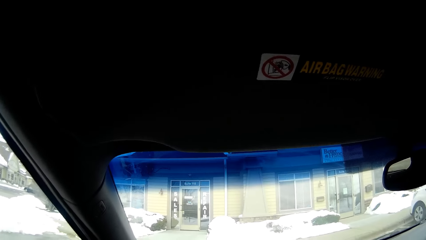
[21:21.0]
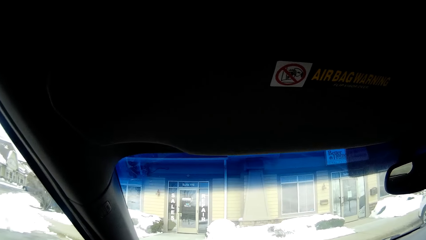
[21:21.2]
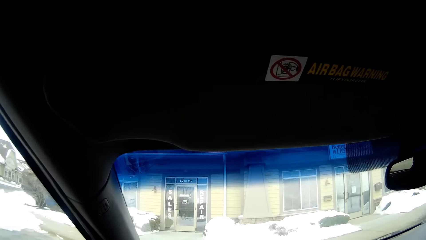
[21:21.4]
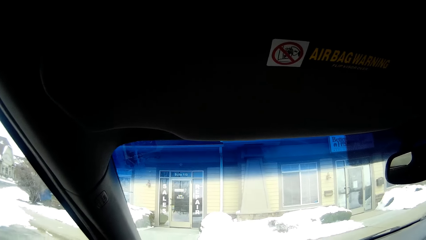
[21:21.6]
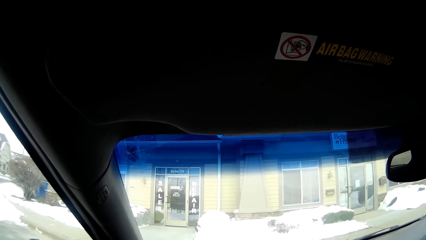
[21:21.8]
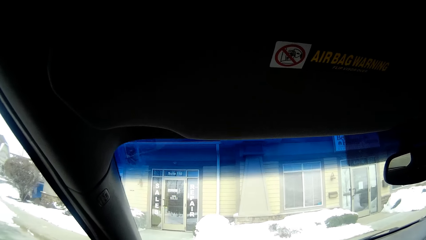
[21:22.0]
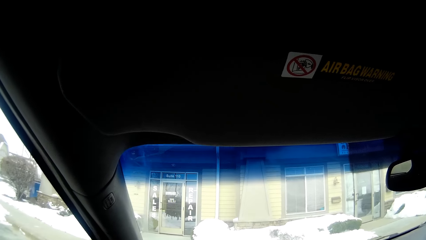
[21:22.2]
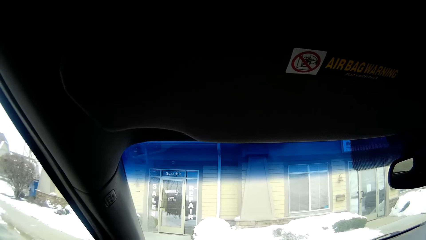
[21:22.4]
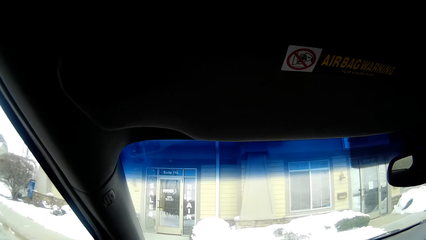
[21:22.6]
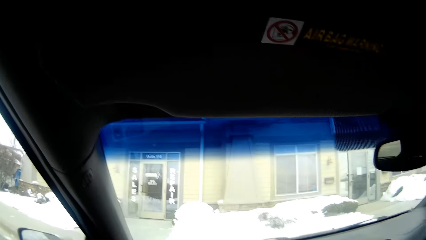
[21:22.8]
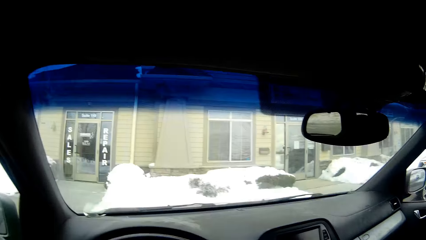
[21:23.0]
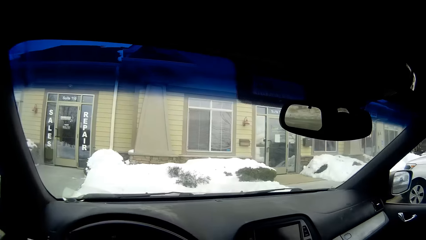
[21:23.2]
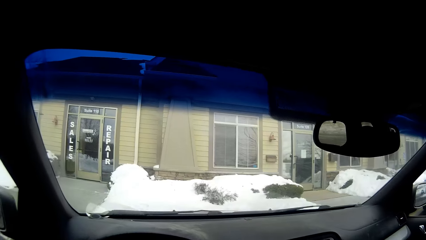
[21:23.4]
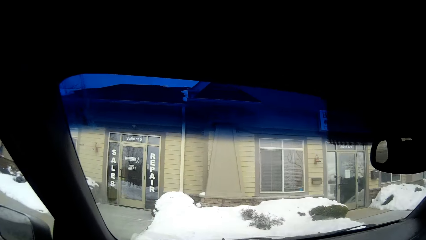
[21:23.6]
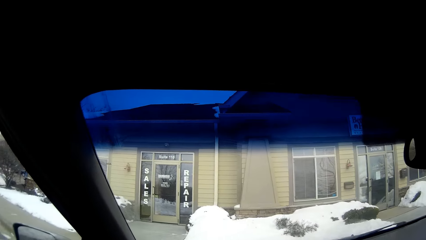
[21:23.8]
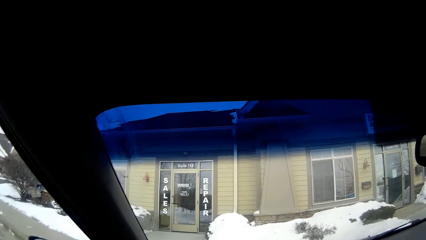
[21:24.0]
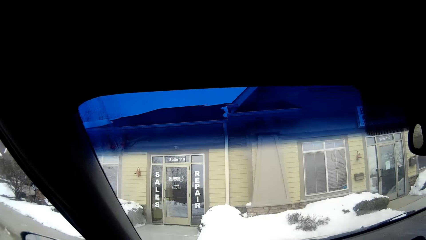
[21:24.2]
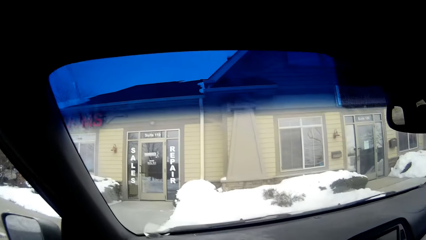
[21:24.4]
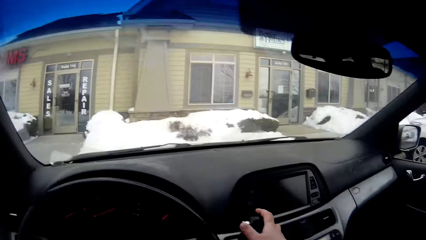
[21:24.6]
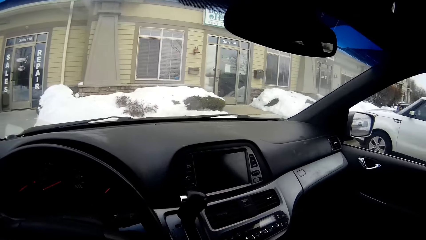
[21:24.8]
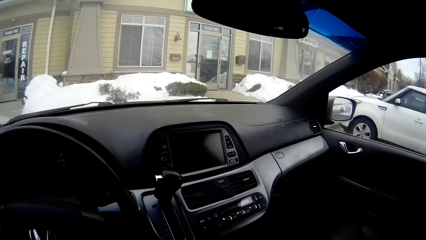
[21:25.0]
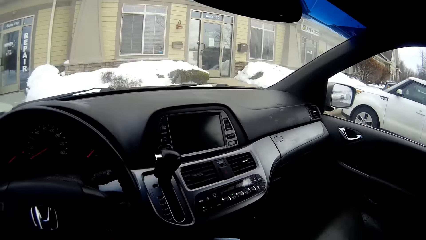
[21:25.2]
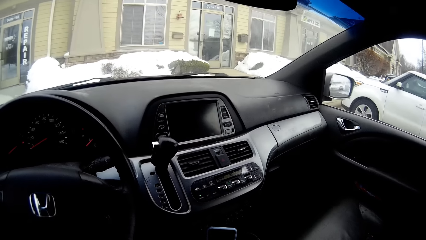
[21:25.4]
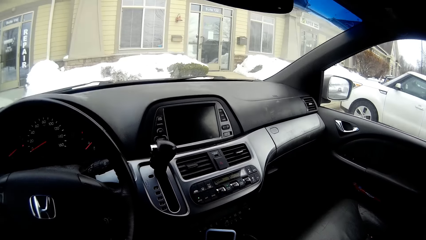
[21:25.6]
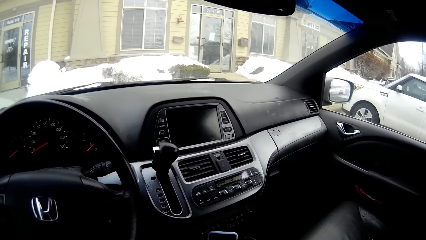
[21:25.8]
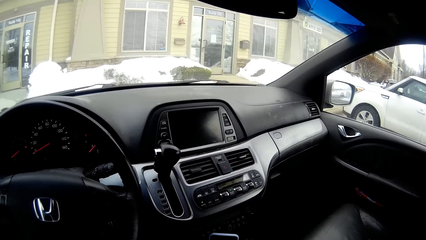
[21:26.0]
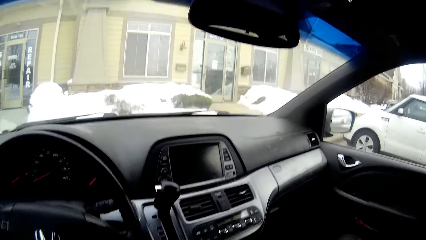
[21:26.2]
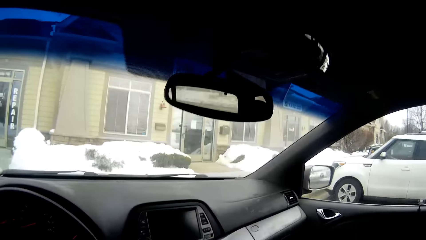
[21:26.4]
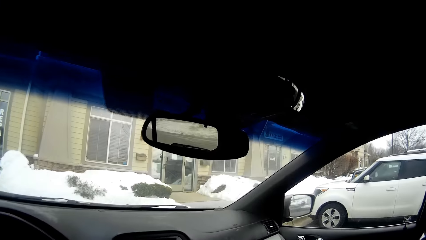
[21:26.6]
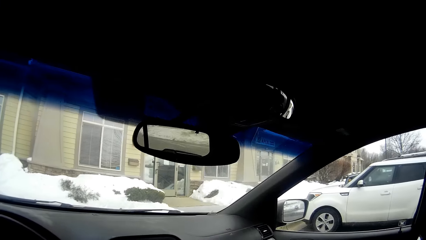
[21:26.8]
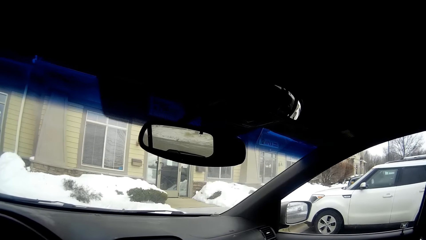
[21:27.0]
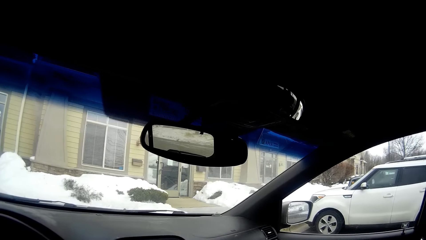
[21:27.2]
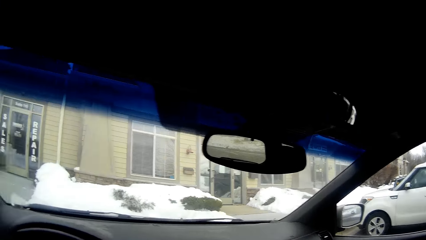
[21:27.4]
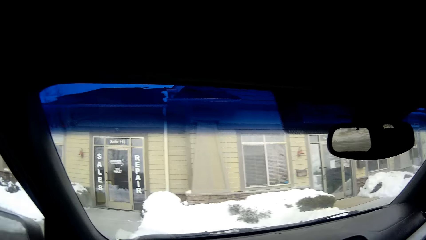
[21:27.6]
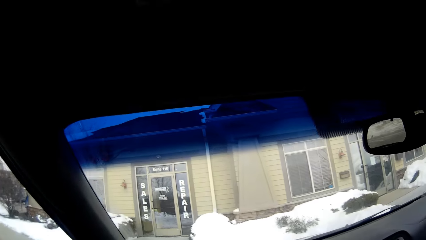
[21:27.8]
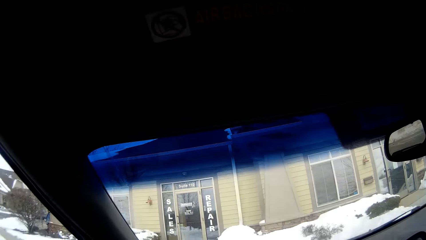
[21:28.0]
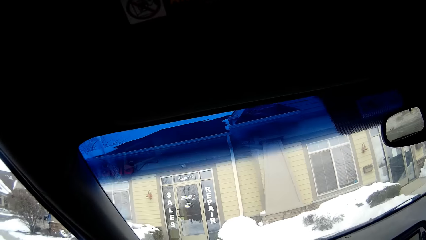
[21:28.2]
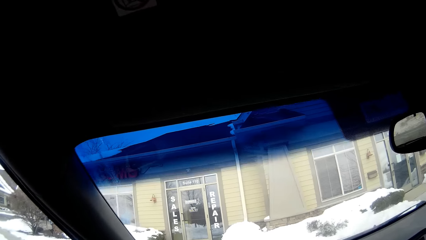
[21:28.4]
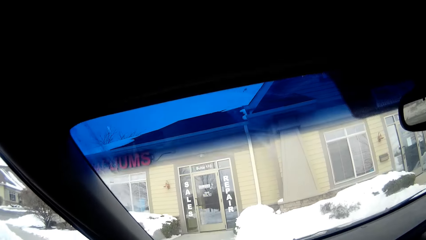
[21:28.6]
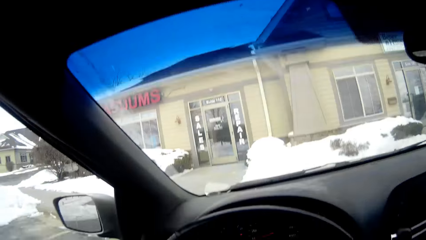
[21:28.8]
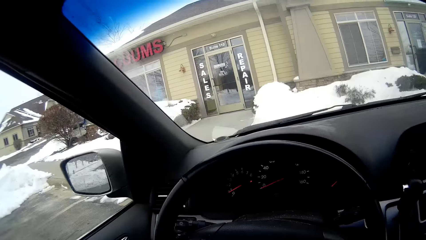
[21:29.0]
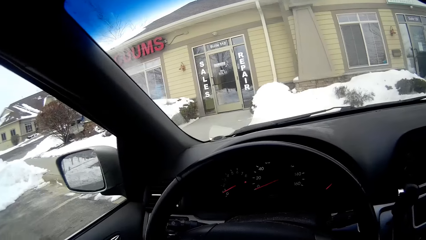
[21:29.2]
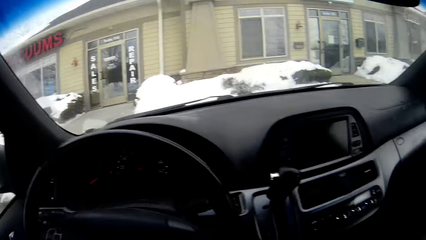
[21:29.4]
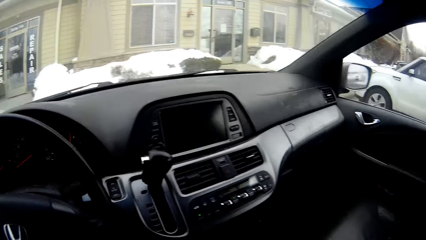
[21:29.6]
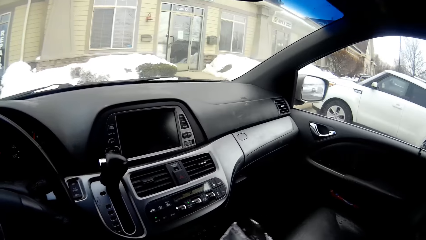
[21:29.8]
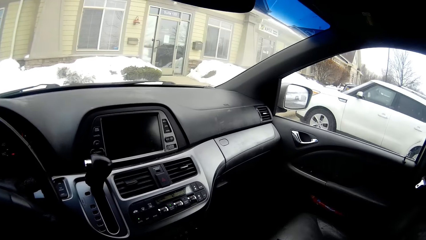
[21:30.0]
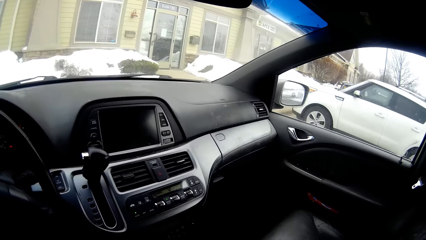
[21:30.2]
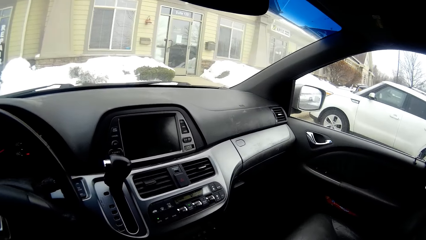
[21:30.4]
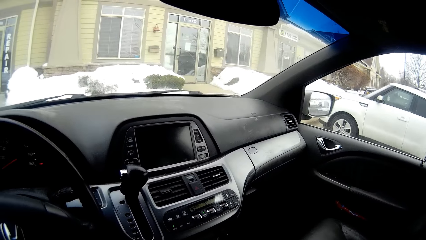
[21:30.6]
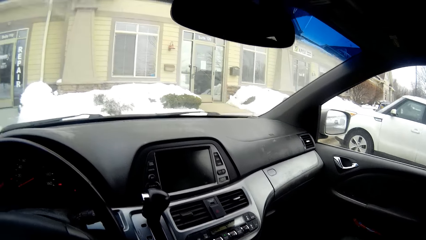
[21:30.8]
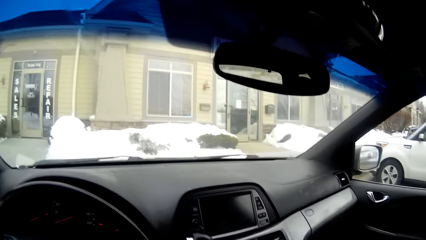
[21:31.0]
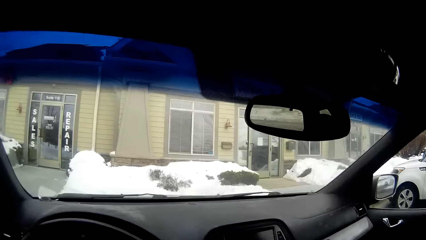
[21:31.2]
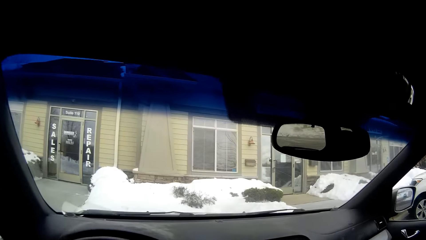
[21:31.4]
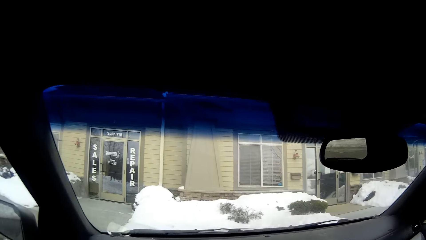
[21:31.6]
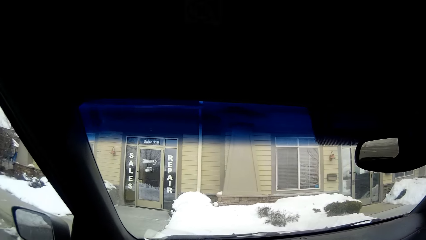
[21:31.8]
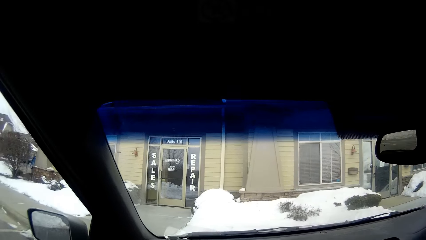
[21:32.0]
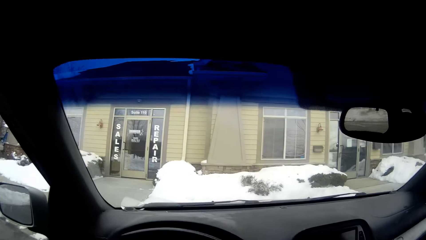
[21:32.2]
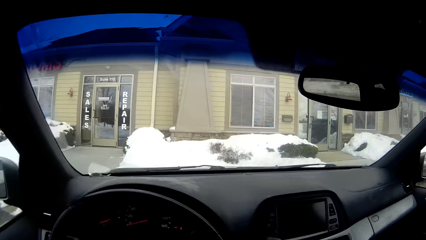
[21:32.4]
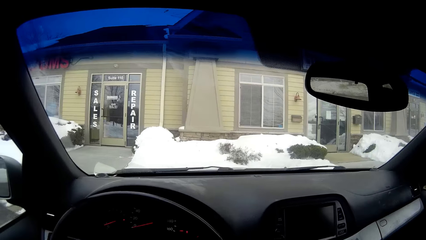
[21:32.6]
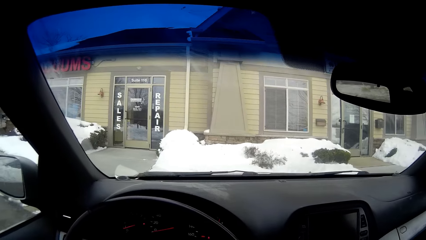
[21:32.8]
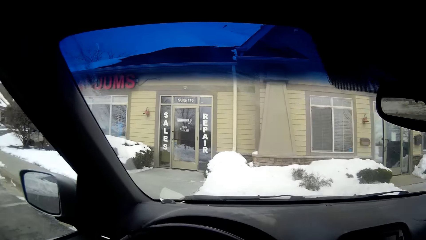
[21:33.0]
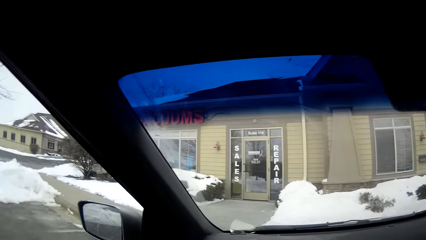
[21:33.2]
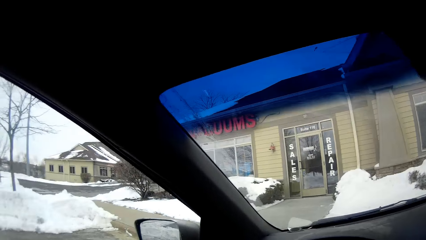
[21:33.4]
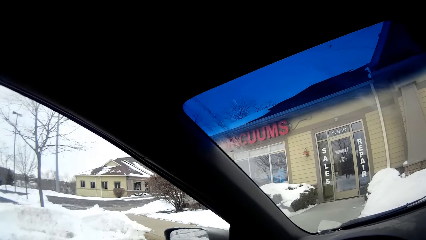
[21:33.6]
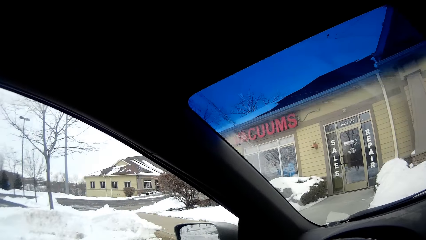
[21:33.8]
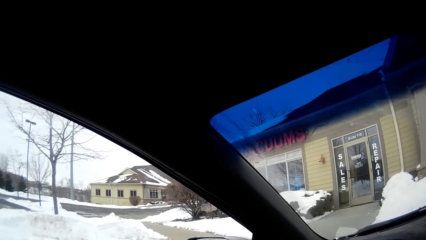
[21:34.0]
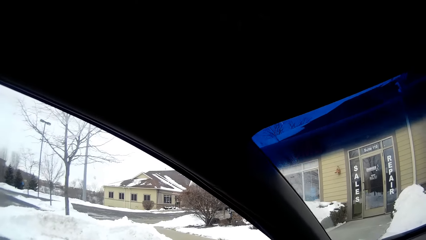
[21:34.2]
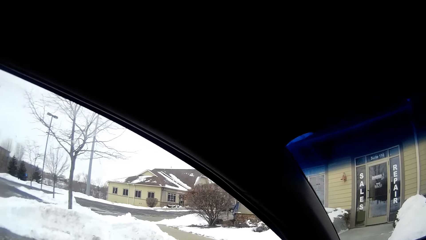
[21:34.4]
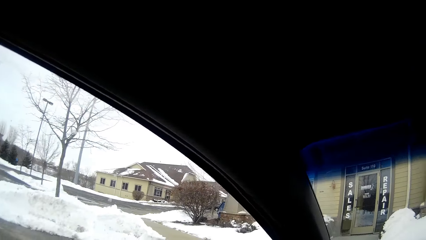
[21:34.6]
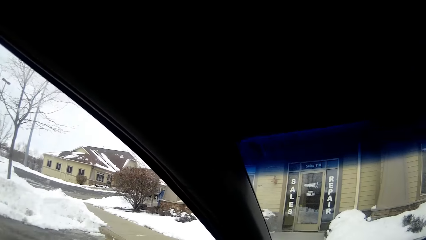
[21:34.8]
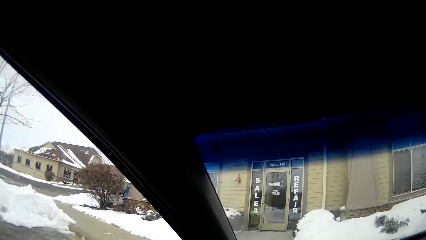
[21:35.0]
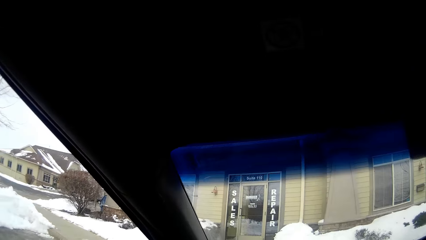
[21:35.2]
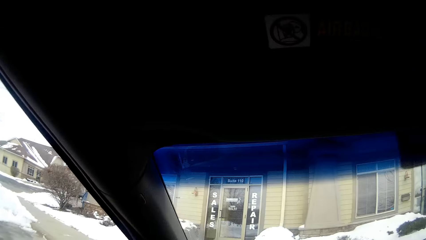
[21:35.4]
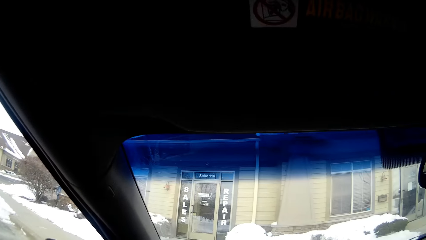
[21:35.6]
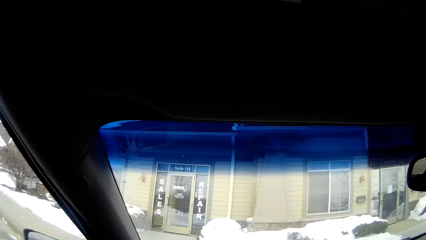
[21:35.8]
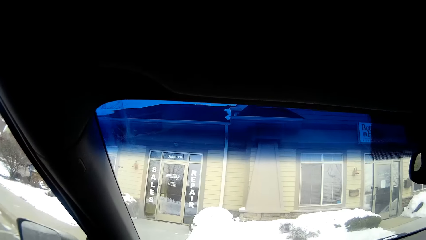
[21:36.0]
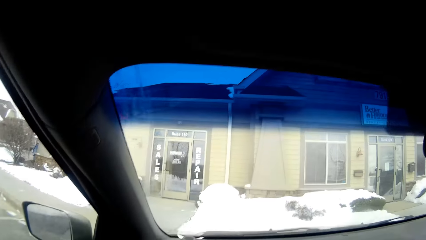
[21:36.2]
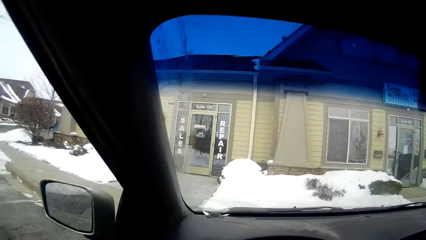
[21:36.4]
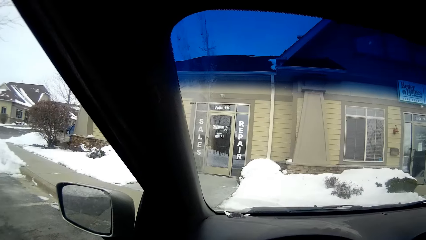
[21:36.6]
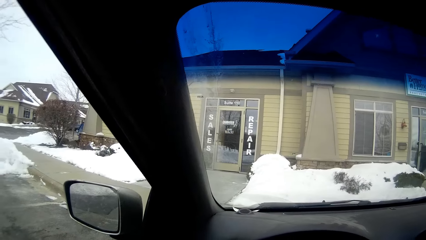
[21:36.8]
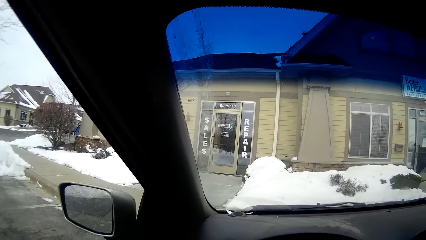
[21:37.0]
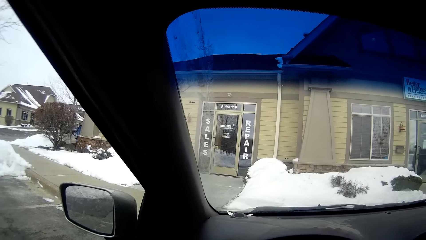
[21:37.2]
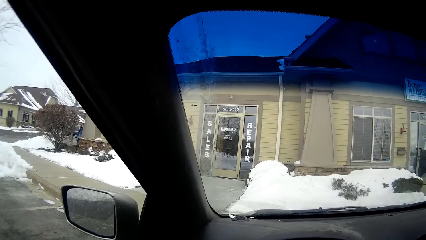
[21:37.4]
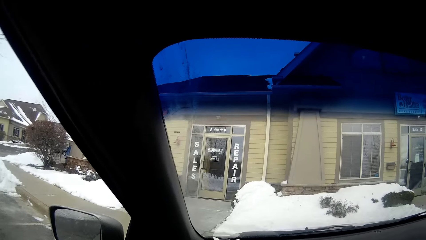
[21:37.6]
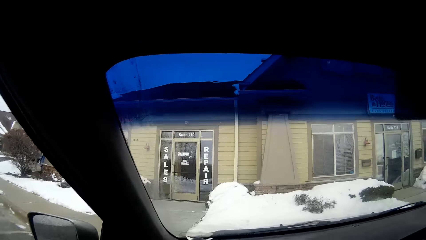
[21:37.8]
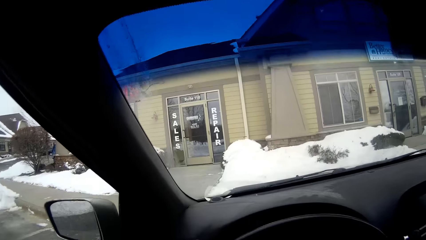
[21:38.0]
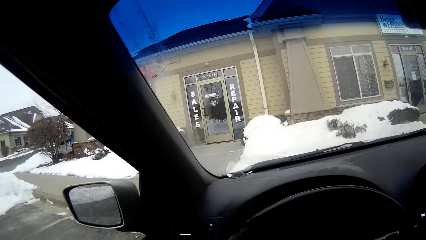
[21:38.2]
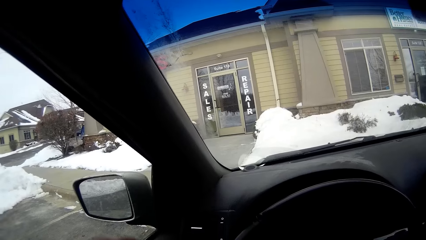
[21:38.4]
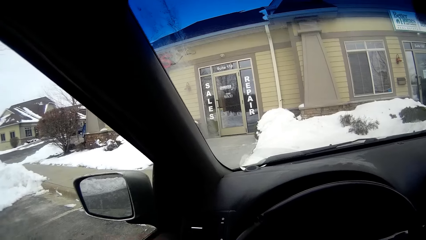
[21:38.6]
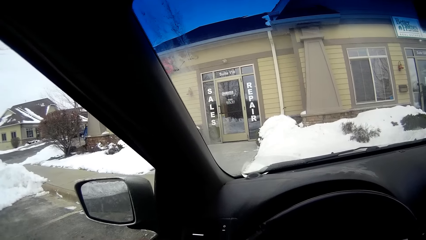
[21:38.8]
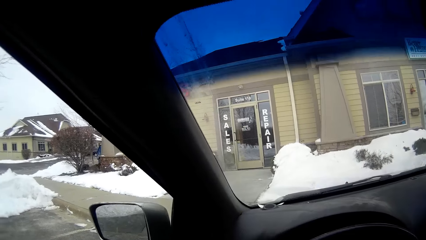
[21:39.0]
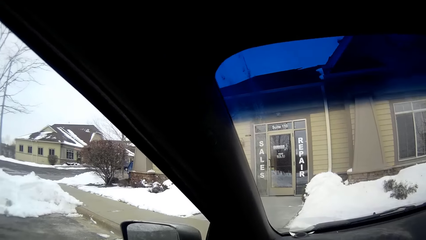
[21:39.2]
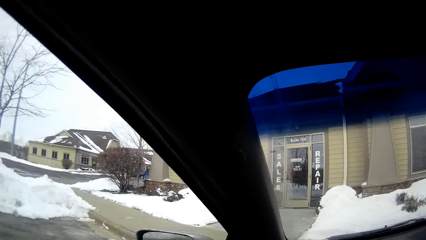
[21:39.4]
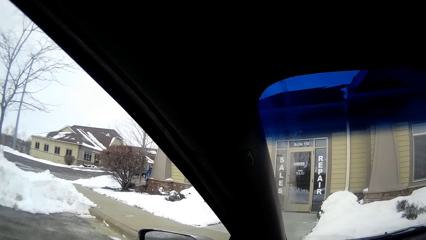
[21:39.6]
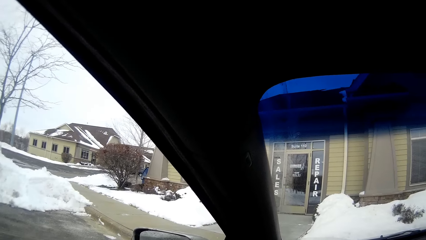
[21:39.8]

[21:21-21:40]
The camera wearer stops the car. They look around.
